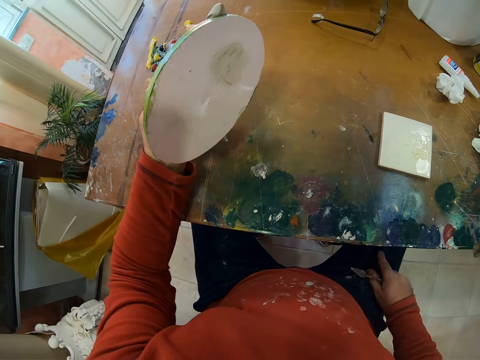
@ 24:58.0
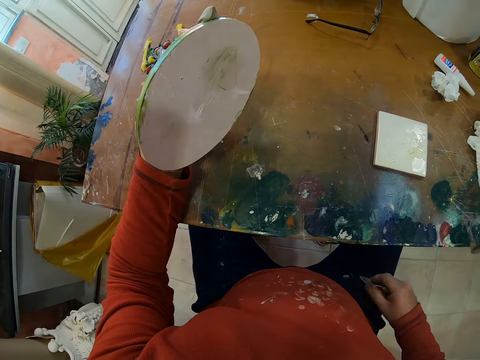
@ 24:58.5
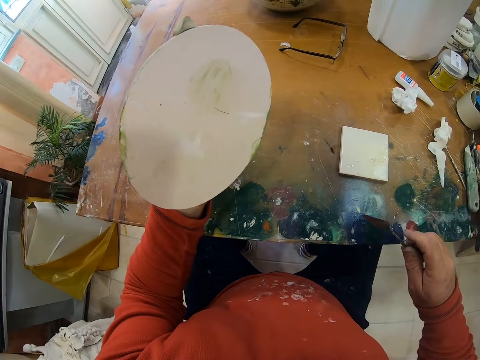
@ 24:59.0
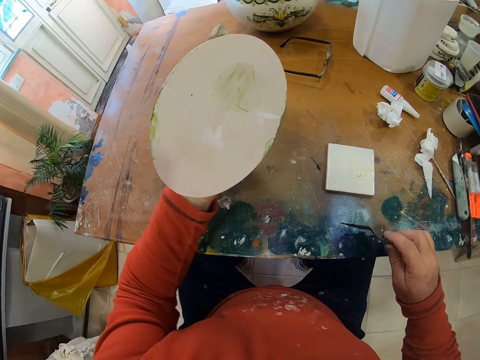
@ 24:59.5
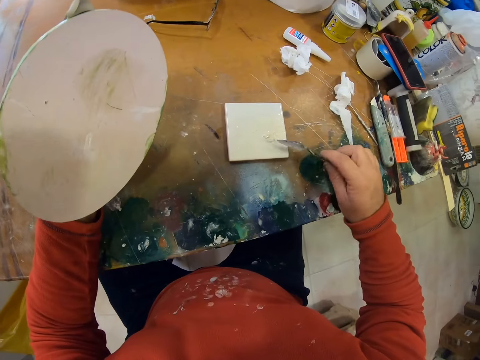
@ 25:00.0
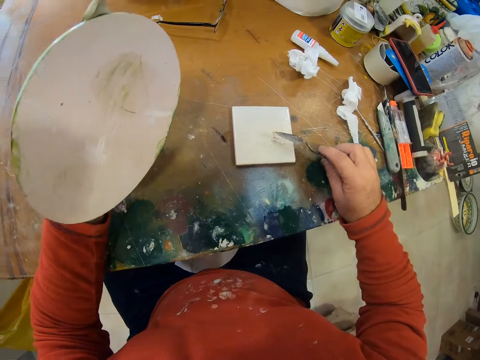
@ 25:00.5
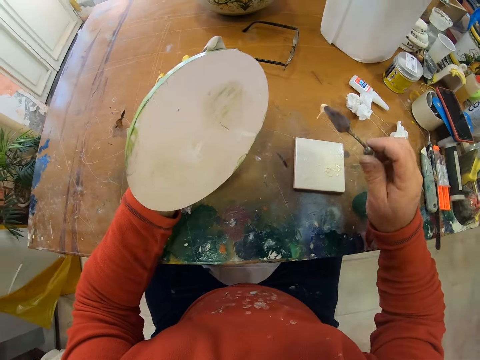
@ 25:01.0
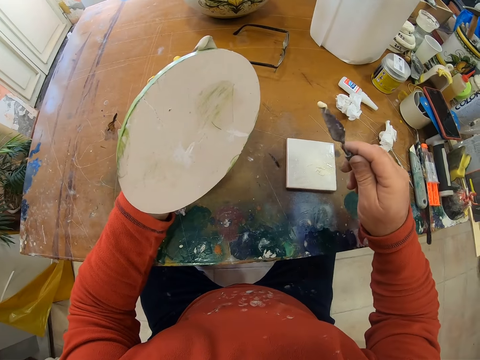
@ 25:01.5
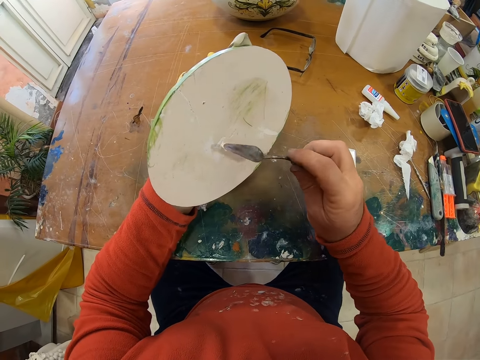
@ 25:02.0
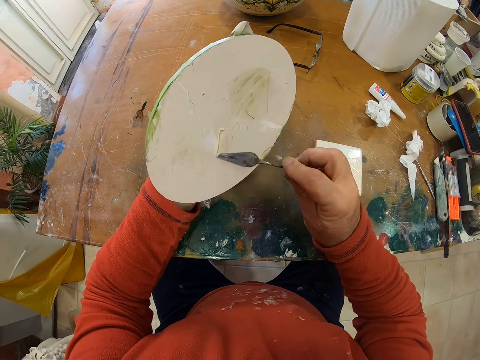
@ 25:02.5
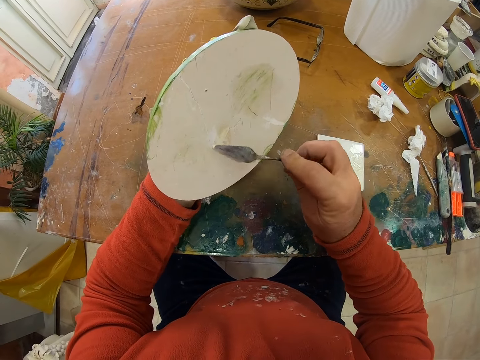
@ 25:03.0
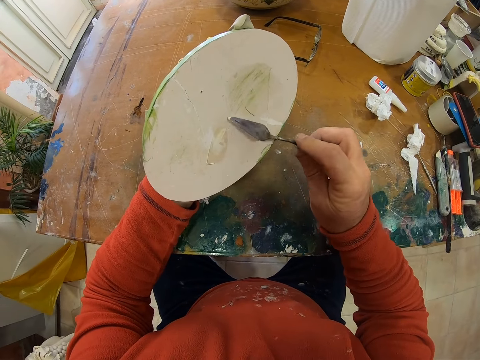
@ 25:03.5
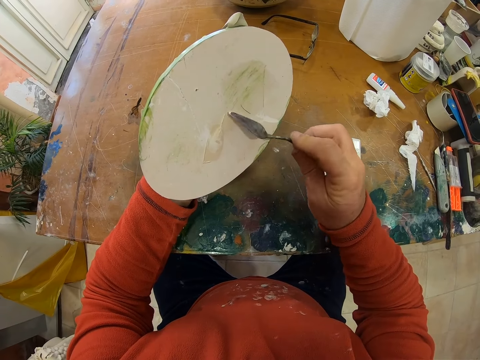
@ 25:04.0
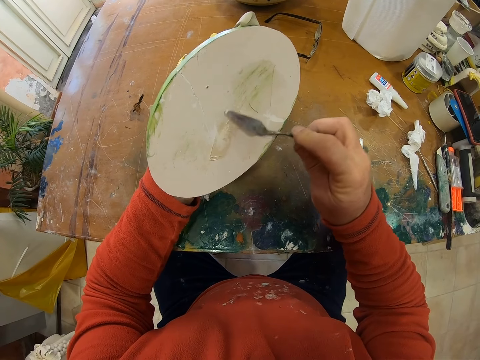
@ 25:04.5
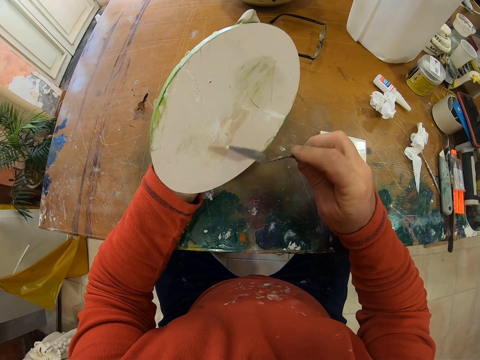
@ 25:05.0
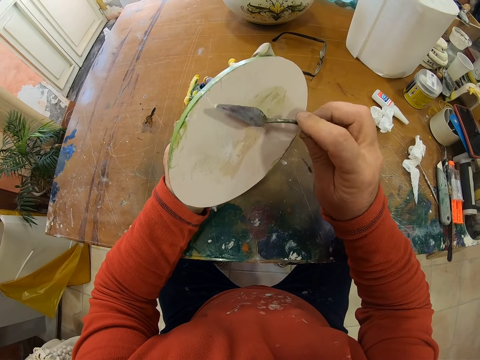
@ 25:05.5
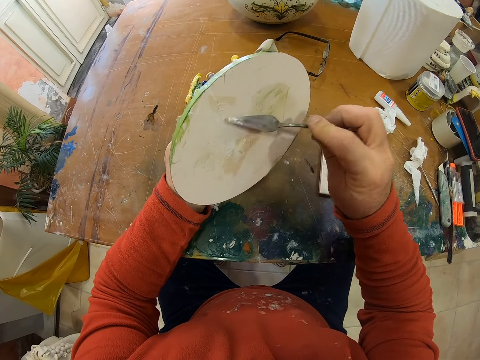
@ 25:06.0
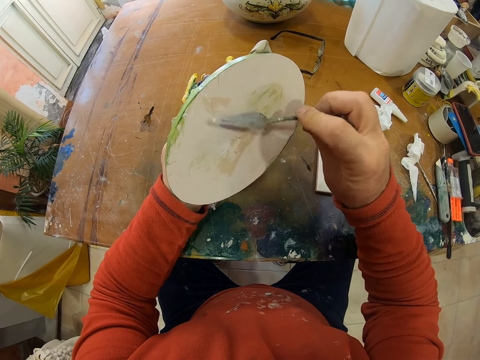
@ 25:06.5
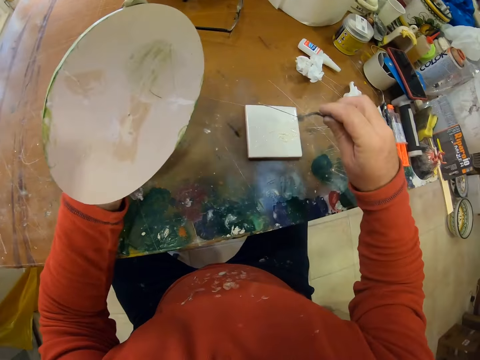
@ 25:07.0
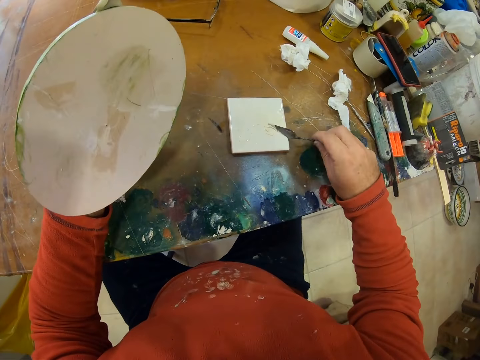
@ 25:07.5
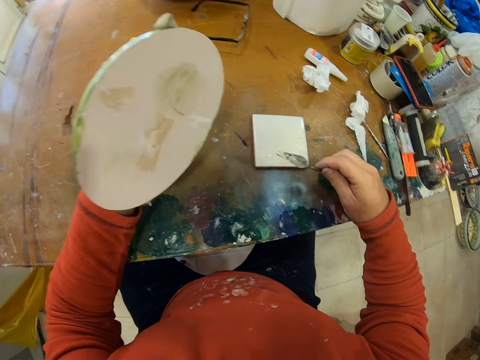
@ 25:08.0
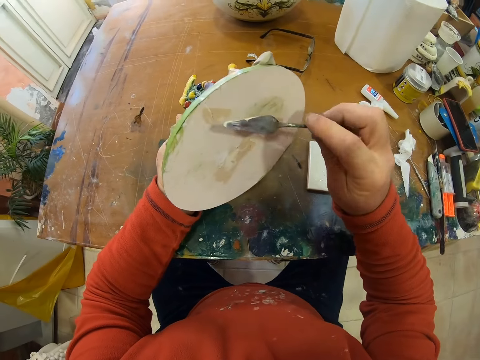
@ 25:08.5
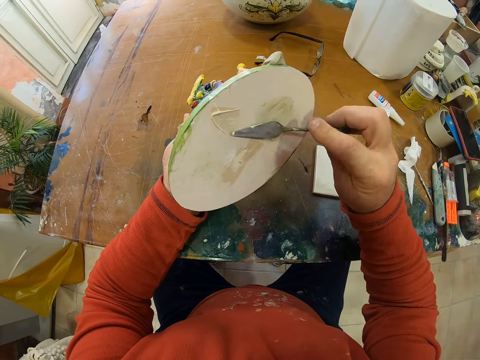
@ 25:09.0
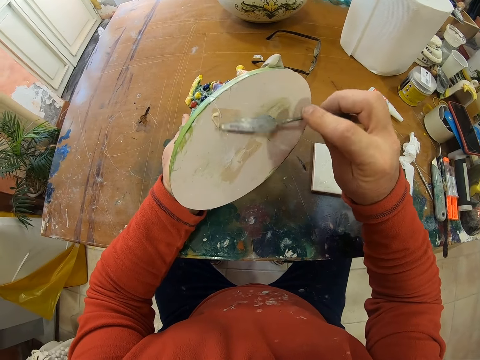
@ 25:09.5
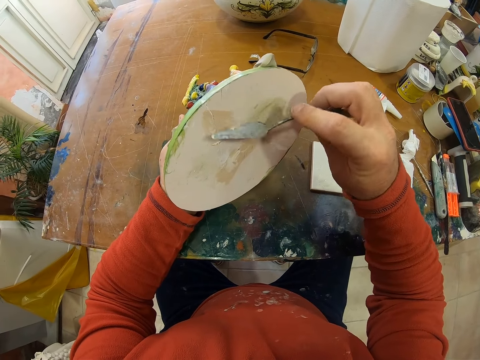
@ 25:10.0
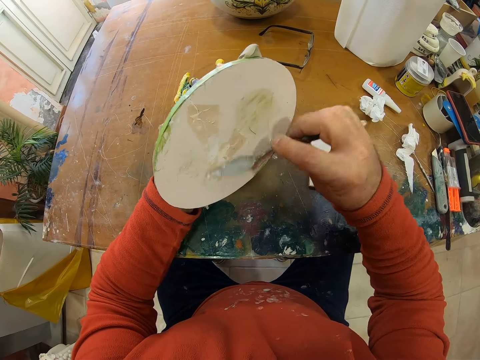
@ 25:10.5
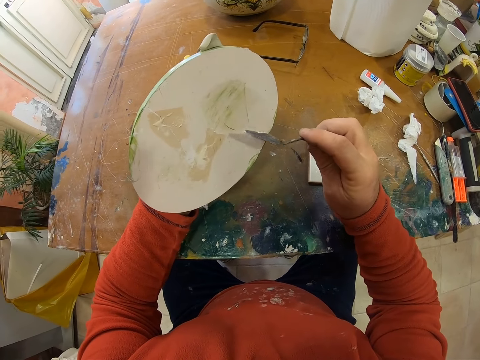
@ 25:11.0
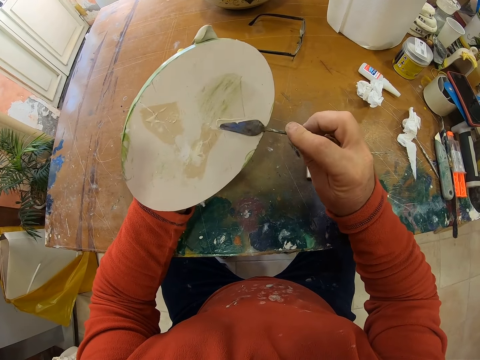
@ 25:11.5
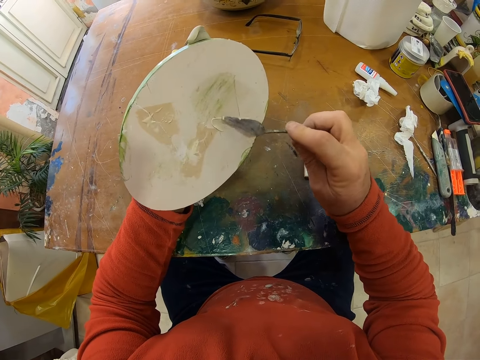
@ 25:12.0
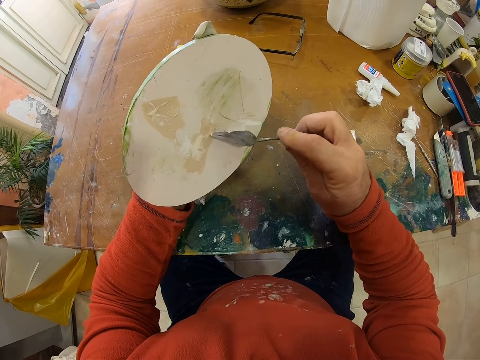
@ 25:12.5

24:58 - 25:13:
The camera wearer moves the flower with the left hand. They wipe paint on the lap. They scoop paint with a trowel on the right hand. They paint the flower with the trowel on the right hand. They scoop paint with the trowel. They paint the flower with the trowel on the right hand.

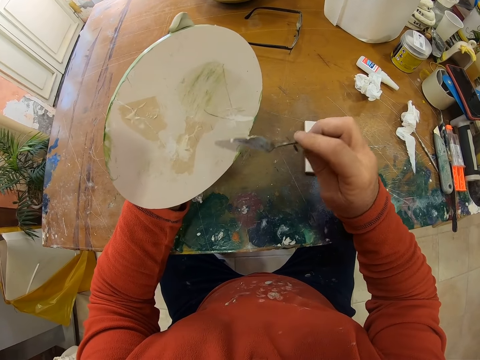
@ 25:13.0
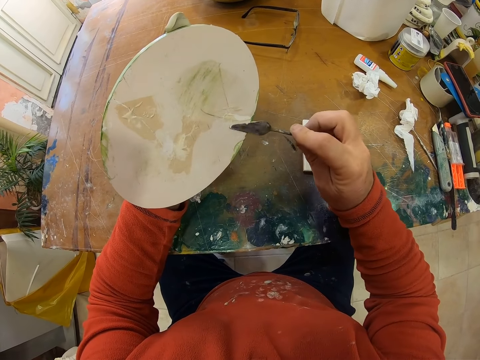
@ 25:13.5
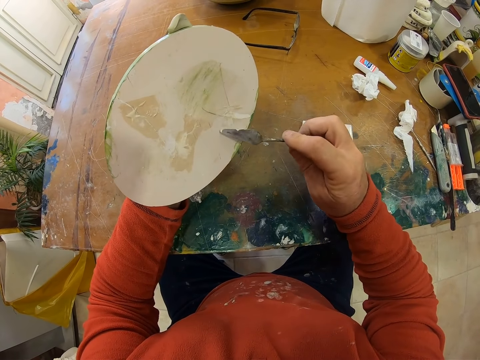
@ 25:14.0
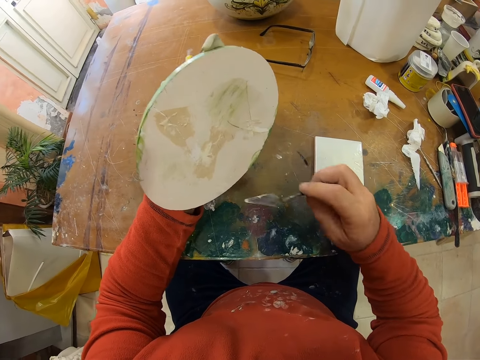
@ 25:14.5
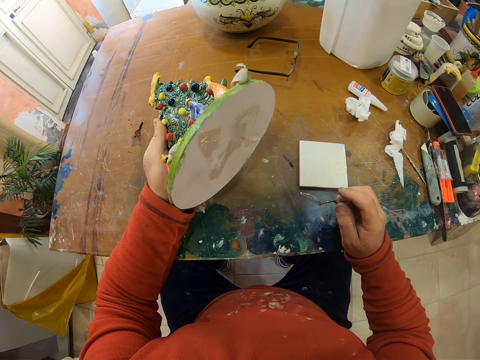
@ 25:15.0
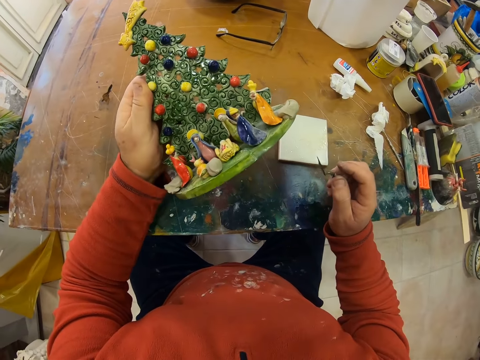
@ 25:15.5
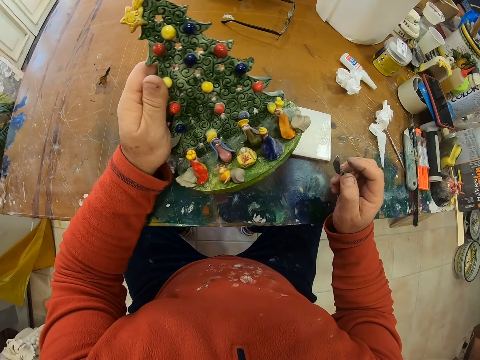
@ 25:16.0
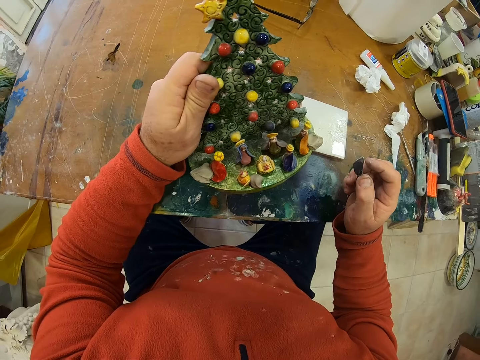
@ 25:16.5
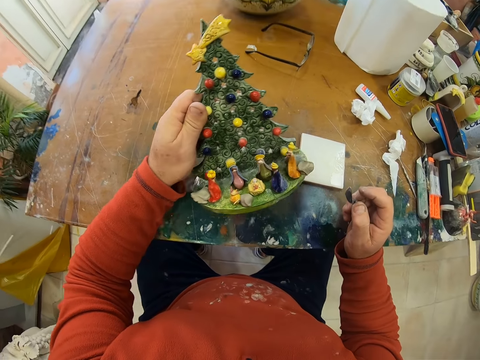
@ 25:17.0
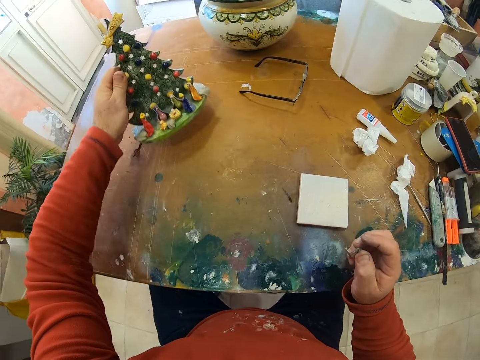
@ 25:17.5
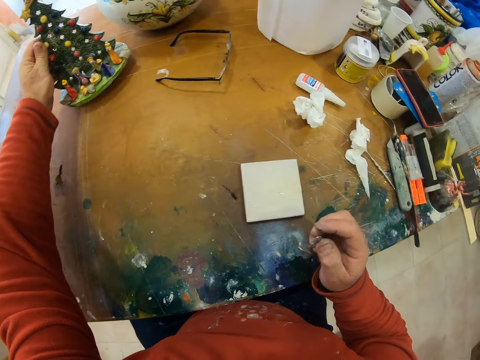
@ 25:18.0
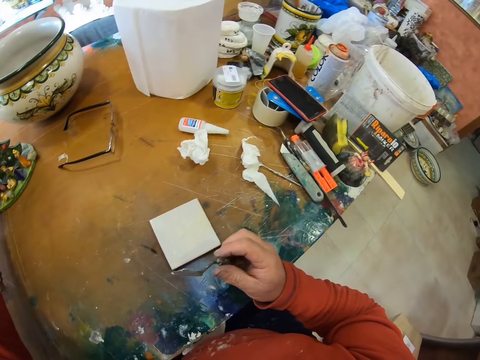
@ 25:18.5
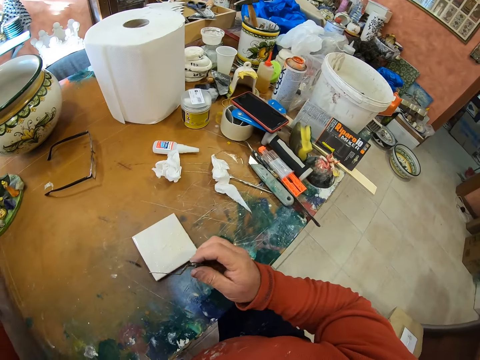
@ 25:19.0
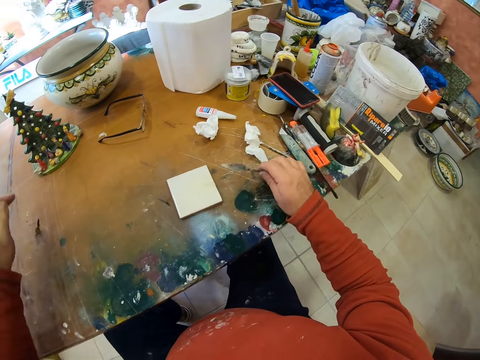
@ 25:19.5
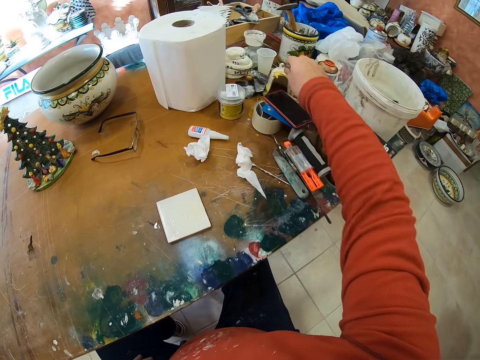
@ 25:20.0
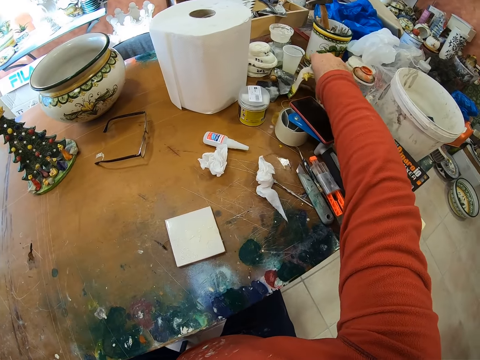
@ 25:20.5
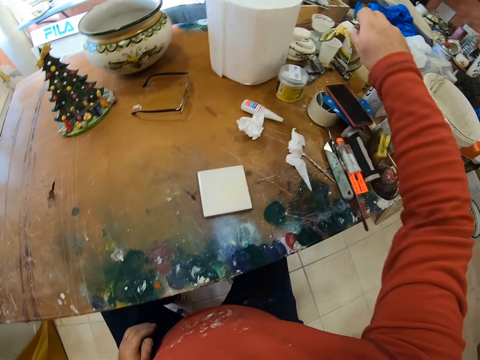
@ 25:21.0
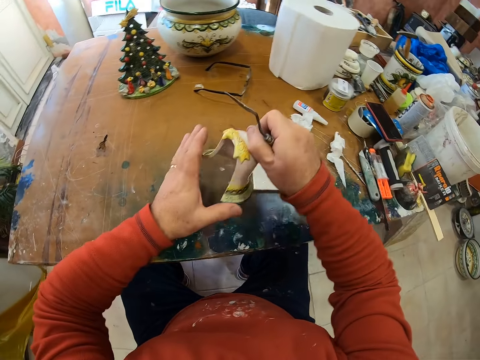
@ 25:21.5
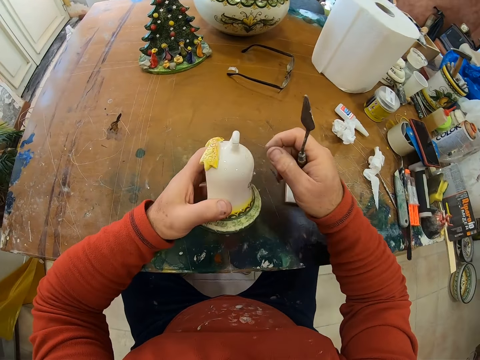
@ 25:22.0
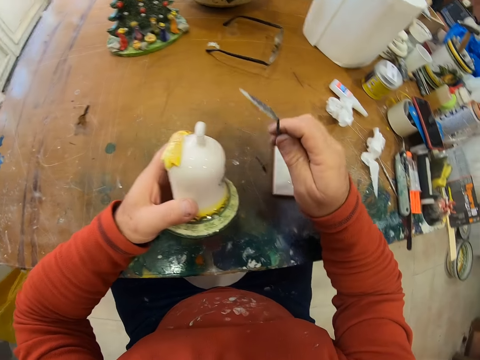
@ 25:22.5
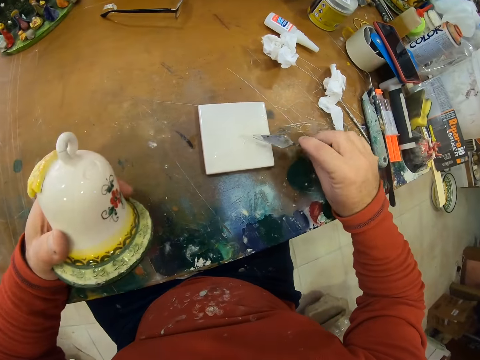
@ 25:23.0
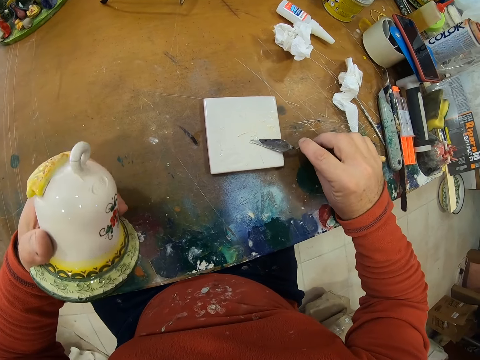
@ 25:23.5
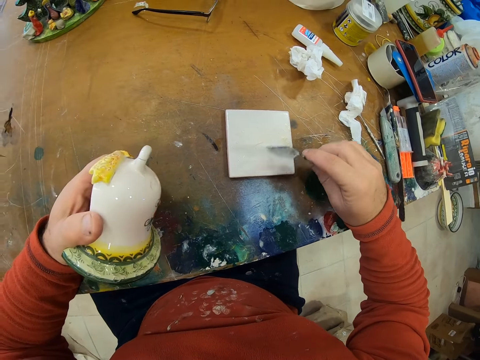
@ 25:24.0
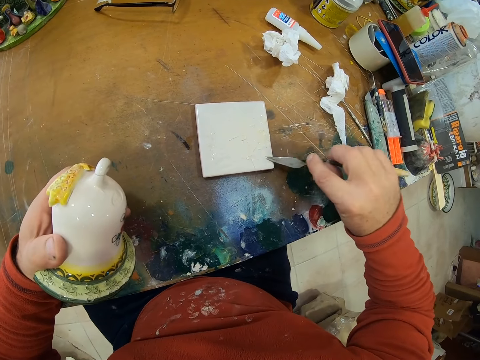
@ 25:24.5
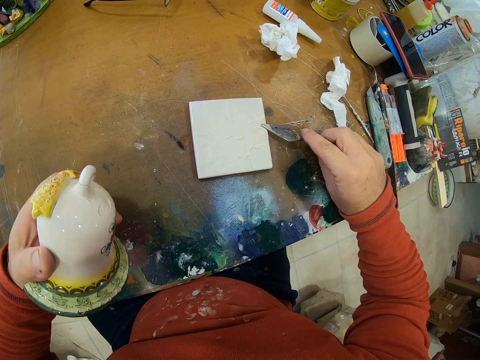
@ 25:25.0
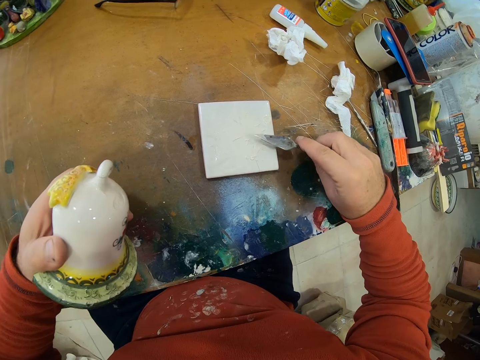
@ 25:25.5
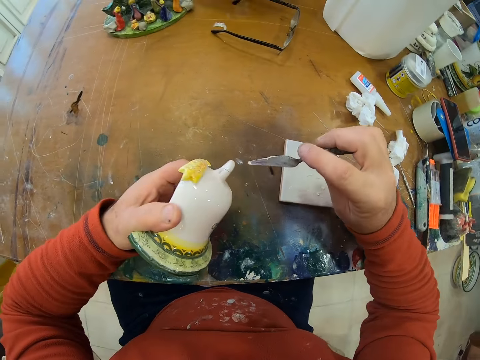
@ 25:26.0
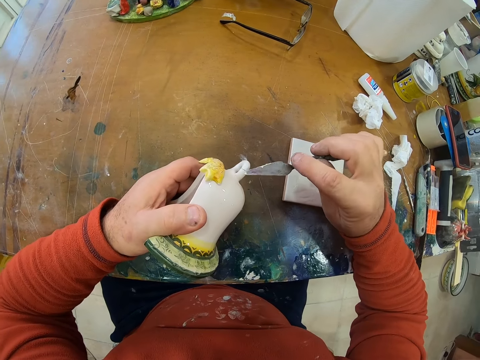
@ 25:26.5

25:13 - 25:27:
The camera wearer moves the flower with the left hand. They place the flower on the table with the left hand. They do something. They take another art with the right hand. They hold an object with the left hand. They scoop paint with a trowel with the right hand. They wipe paint in the trowel on the paper. They scoop paint on the paper with the trowel. They apply paint on the art.
